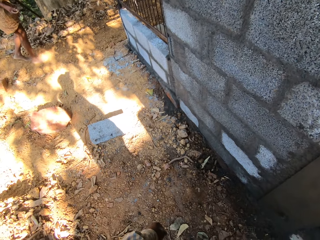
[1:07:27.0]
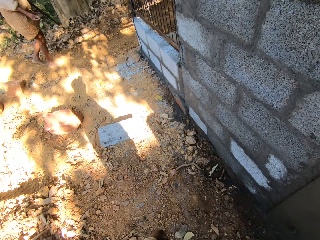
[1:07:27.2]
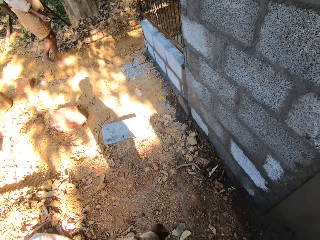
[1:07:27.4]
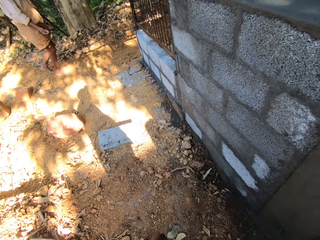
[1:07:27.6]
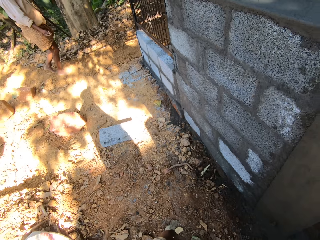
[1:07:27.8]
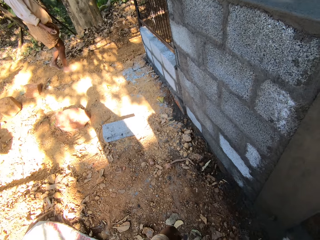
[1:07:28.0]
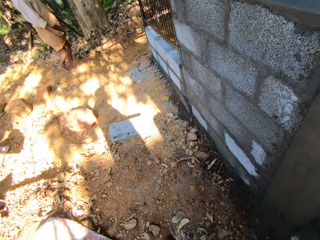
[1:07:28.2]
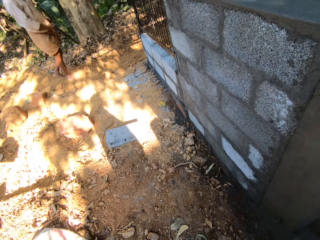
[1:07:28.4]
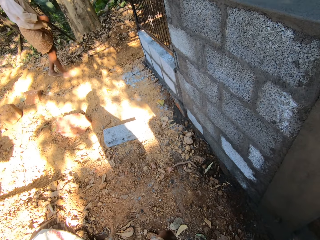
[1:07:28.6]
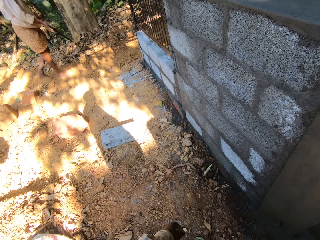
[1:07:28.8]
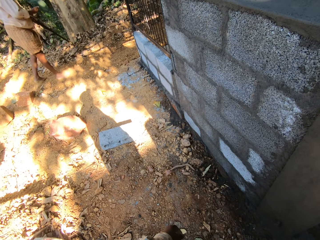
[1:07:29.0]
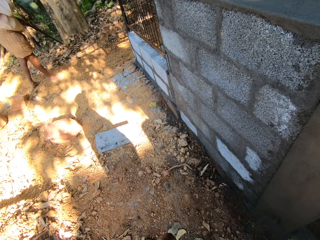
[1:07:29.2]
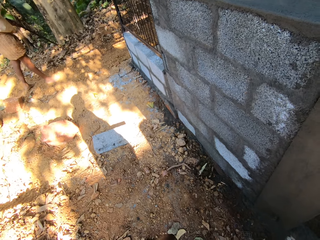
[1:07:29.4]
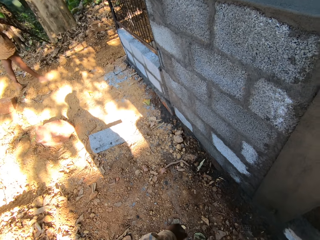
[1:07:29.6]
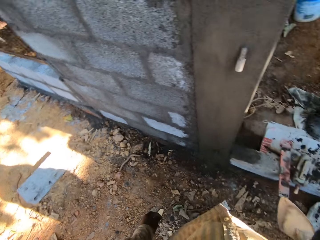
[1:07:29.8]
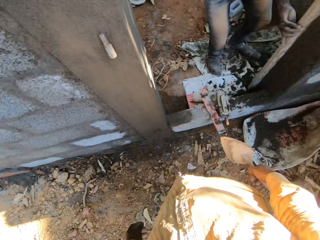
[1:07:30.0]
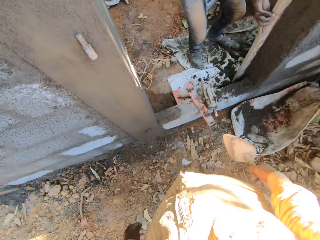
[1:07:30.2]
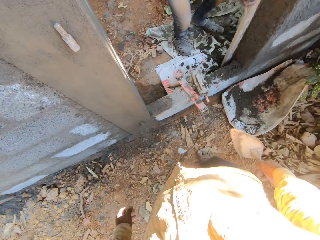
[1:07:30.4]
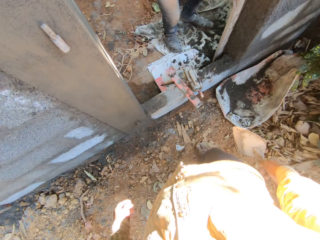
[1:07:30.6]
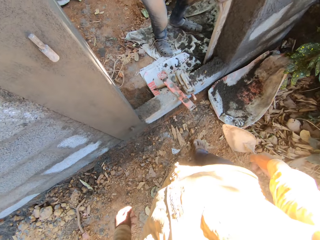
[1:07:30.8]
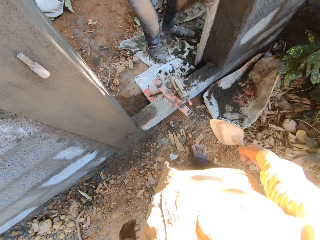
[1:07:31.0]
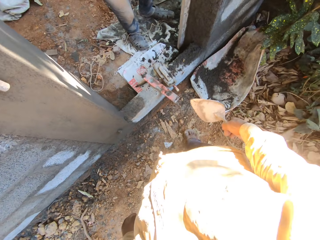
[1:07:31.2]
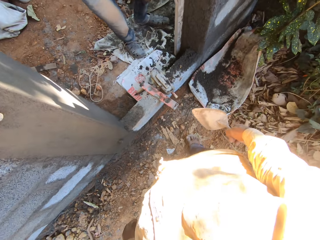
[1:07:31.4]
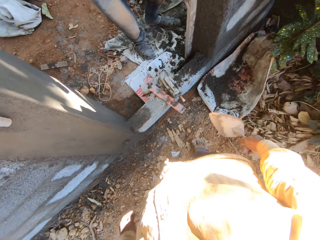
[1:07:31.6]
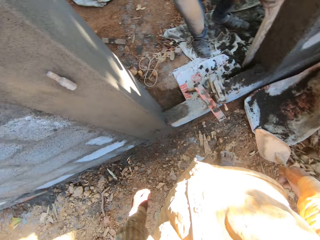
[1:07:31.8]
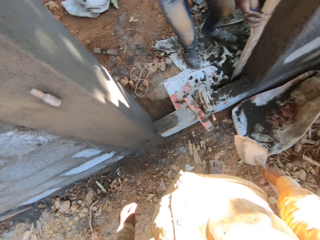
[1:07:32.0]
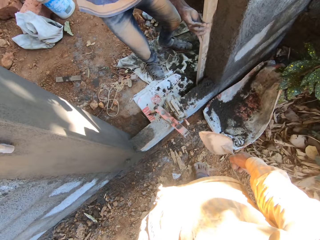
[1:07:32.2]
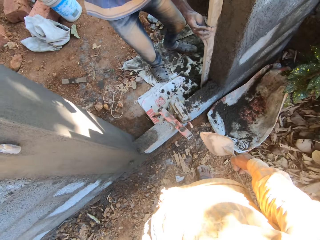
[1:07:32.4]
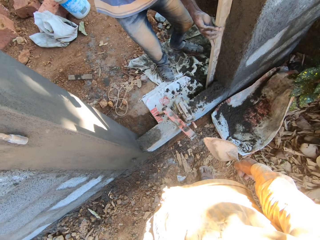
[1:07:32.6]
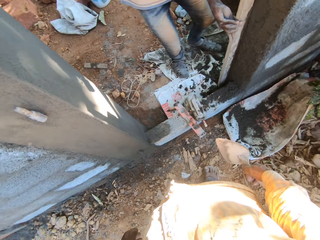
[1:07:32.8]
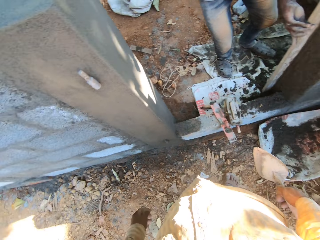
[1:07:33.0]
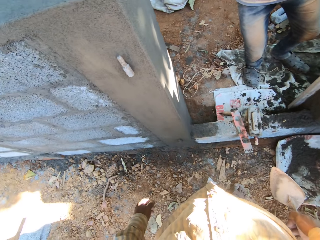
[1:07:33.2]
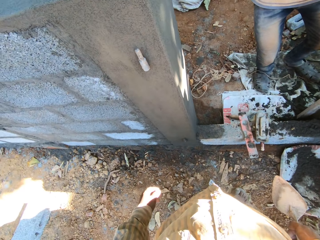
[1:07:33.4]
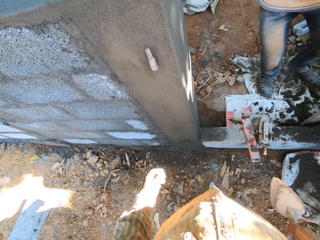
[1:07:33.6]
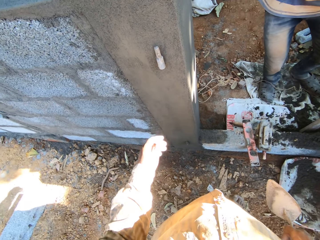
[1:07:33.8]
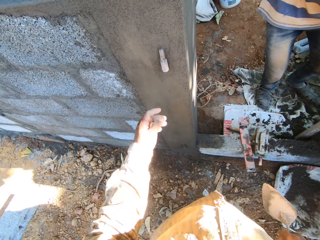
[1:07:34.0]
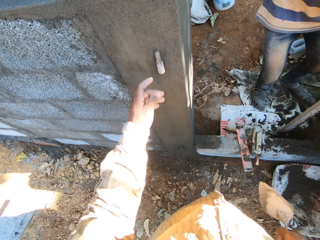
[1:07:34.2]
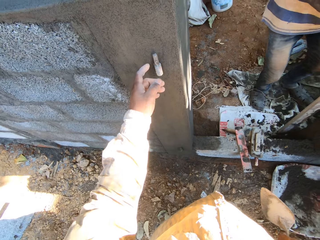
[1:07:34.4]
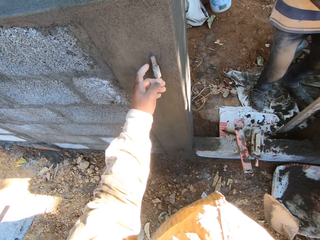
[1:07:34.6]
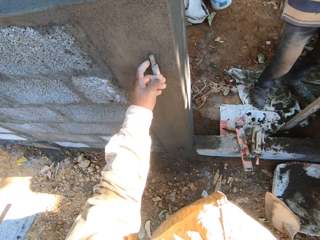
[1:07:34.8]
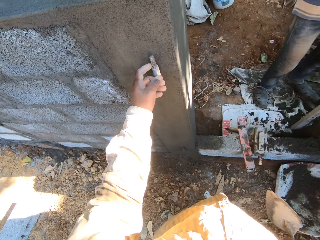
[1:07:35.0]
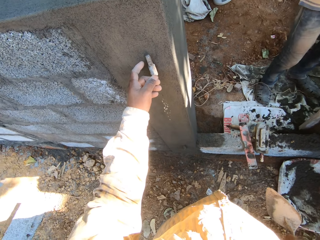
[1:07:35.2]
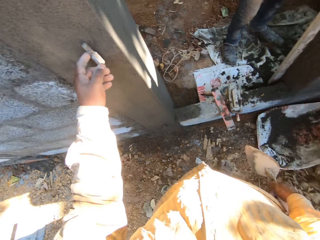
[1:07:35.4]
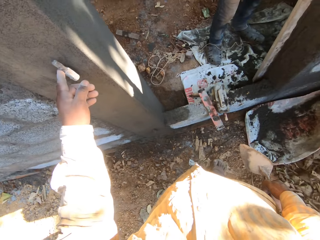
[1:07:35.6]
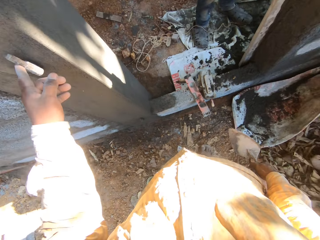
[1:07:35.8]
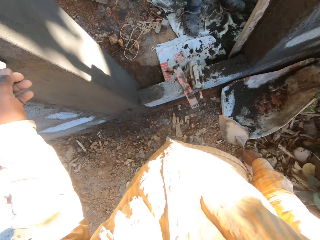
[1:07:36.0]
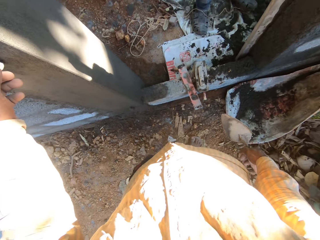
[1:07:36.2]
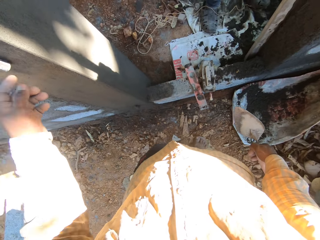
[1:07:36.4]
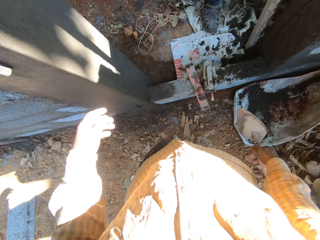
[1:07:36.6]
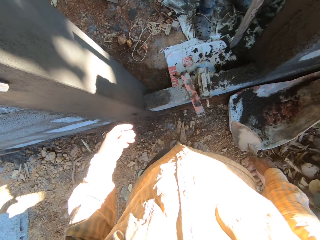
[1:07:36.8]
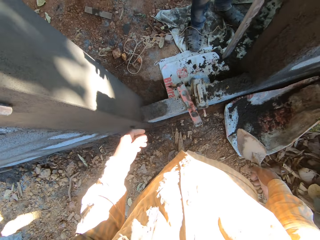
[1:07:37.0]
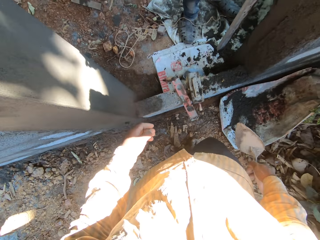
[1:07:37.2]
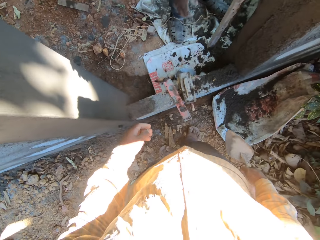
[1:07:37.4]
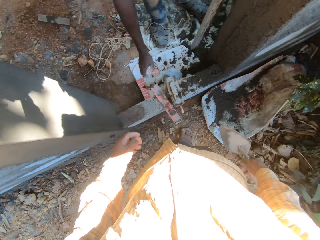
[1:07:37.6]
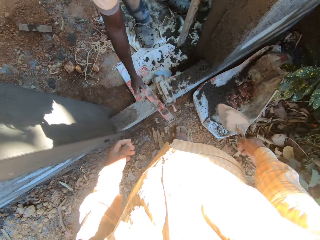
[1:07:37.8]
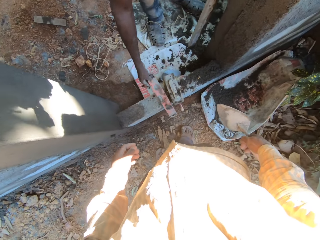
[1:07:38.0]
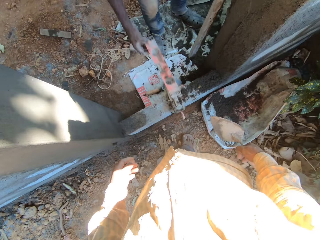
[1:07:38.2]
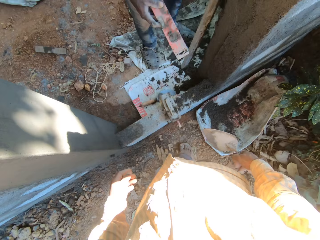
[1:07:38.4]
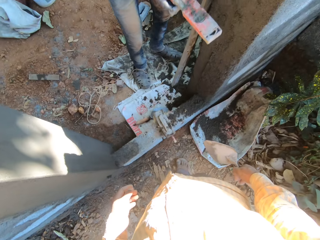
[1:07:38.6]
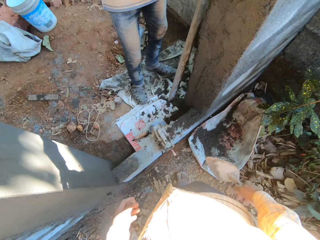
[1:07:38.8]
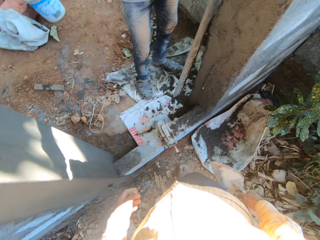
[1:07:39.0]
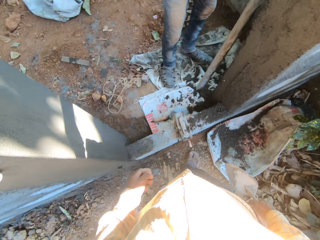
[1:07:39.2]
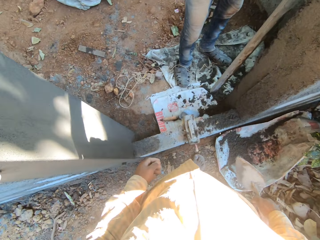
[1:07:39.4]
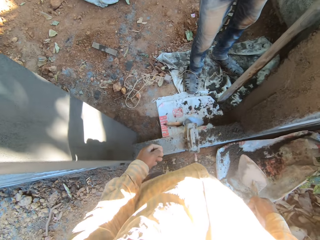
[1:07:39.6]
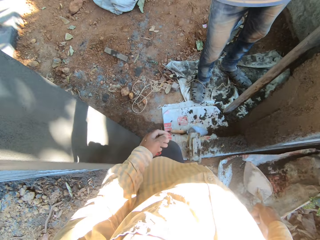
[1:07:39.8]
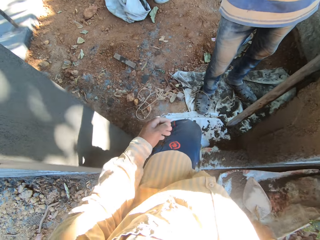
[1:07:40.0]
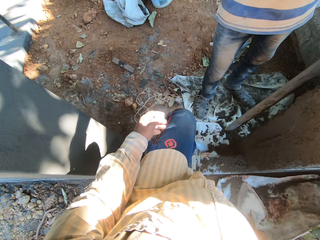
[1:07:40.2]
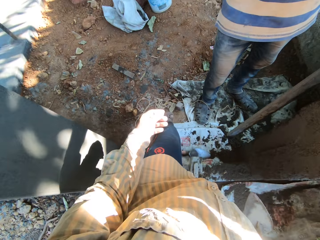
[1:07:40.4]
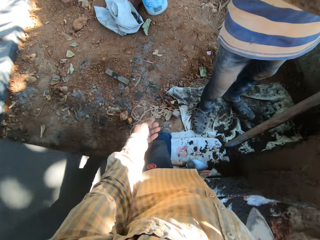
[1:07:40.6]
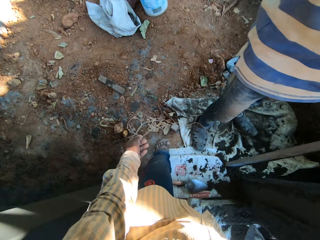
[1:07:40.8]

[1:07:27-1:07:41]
The man holds the plank against the wall with his left hand. The camera wearer touches an iron hook on the wall with his left hand. He checks on the handle. The man moves the plank from the wall with his left hand. The man picks up a tape from the block with his right hand.

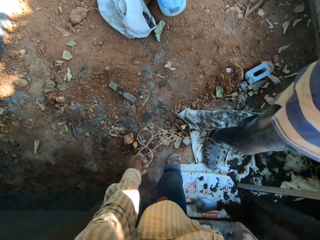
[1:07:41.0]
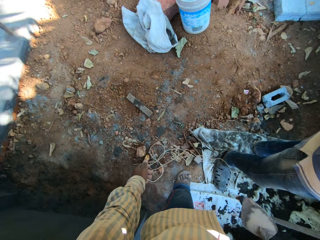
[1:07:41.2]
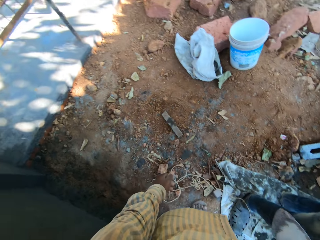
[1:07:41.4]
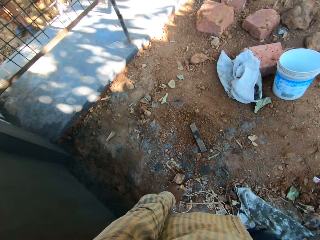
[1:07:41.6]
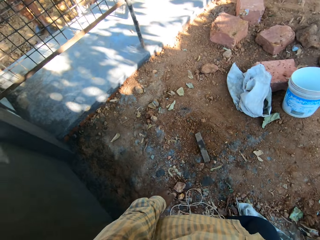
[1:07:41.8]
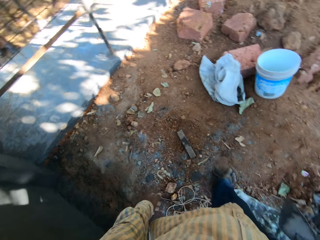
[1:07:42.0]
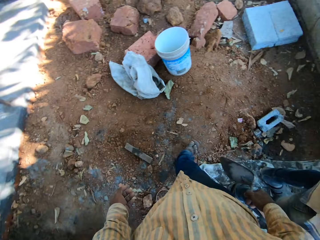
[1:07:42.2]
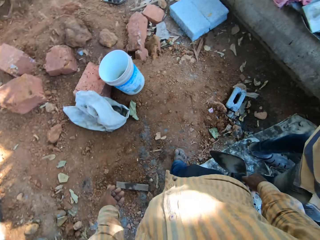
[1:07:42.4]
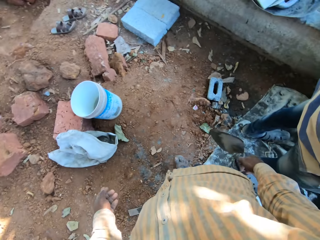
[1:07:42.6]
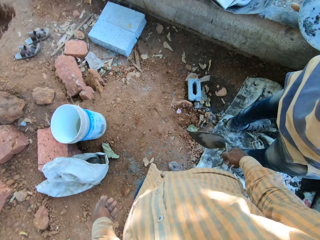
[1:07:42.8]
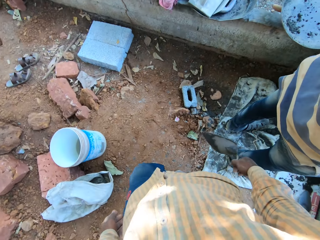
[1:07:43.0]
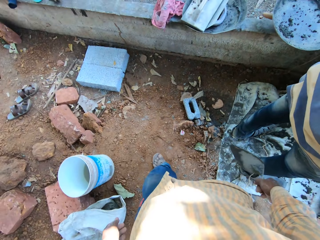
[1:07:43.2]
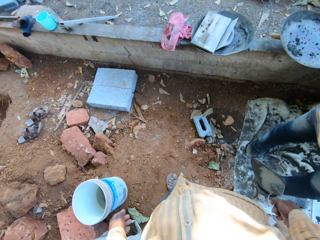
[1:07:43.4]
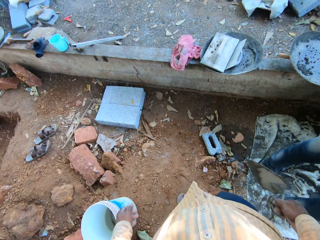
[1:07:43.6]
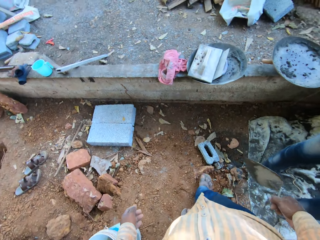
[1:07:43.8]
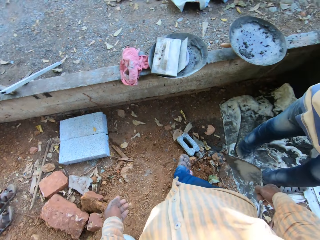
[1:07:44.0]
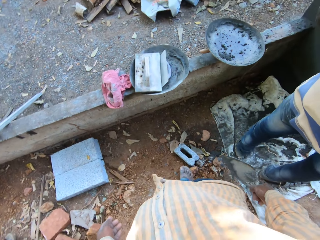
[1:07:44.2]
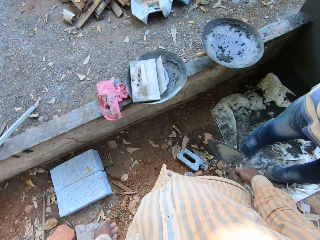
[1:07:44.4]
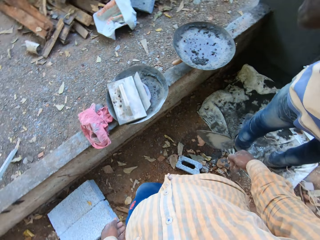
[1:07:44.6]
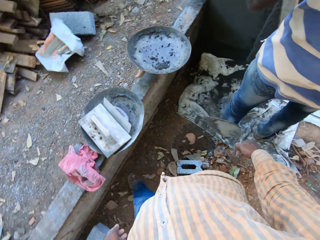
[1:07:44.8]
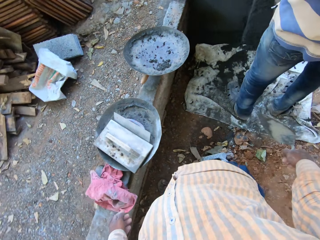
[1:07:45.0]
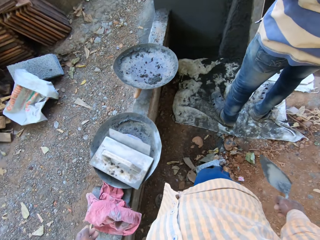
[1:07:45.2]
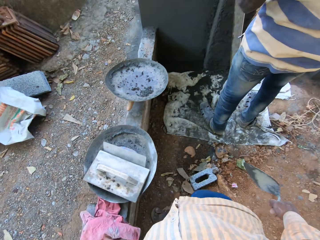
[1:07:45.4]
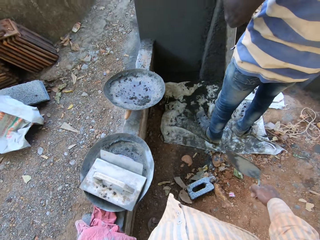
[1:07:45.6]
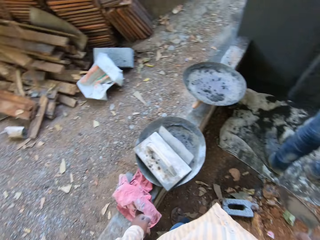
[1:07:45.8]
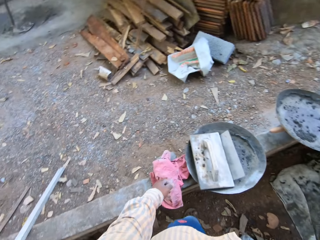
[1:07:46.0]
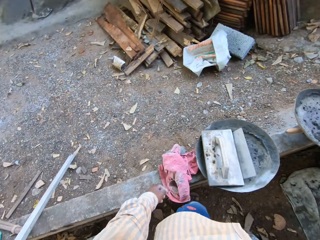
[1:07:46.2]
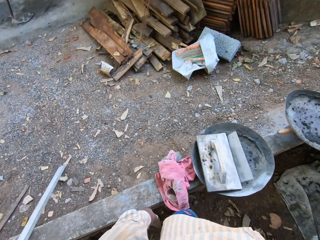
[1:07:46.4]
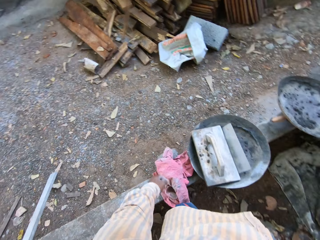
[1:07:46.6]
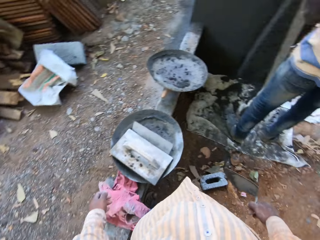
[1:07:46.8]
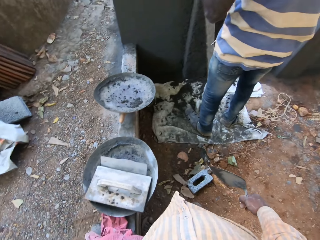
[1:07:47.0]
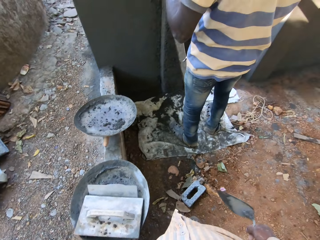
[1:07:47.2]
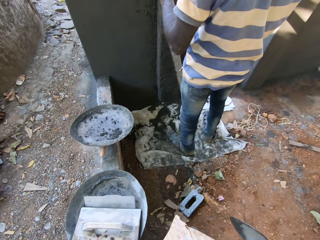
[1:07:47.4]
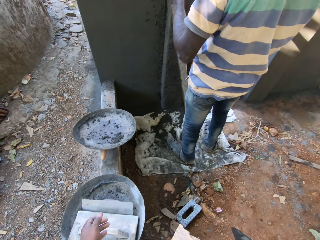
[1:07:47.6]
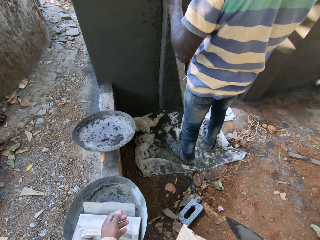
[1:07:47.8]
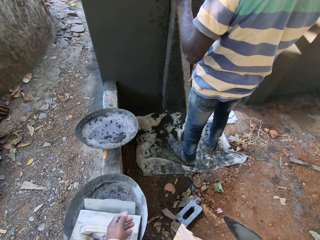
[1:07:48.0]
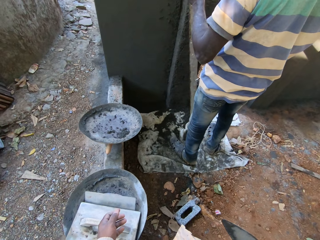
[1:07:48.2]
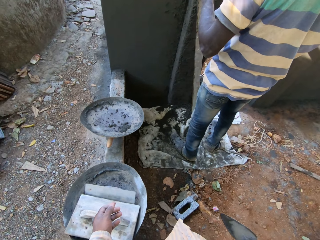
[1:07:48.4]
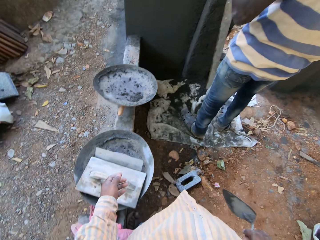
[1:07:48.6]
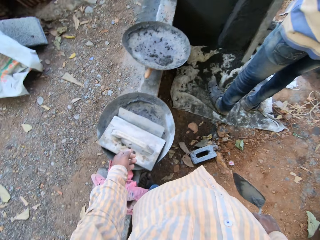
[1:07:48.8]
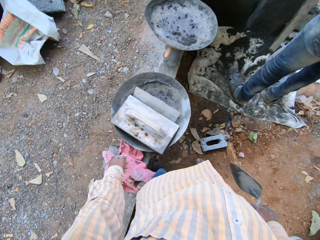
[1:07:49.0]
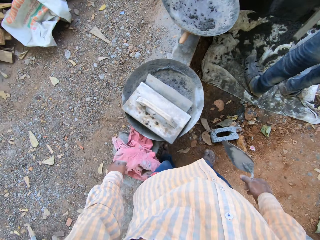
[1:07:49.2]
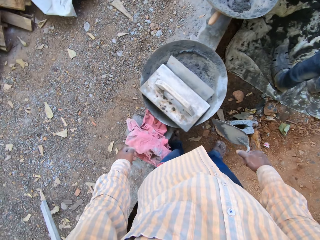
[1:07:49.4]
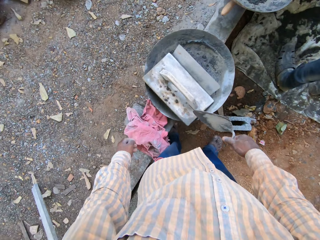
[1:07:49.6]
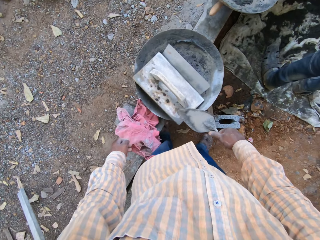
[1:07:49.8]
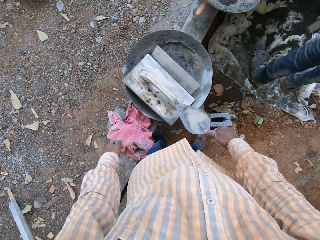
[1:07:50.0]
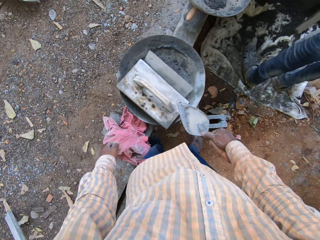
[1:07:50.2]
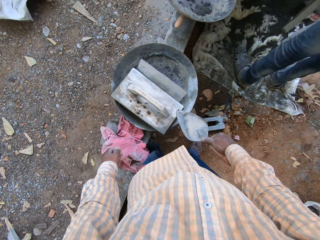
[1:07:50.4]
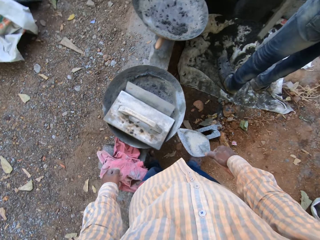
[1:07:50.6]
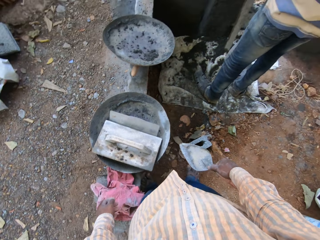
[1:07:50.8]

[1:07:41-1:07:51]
The camera wearer looks around. They look around again.
